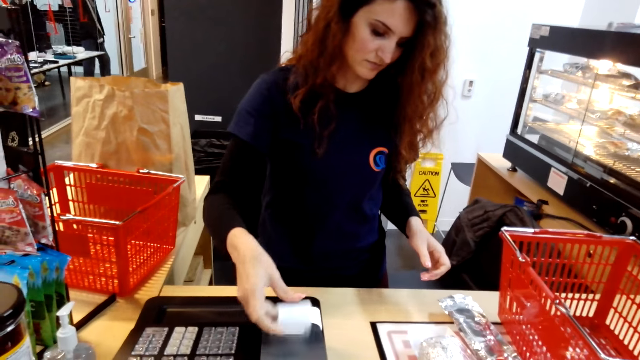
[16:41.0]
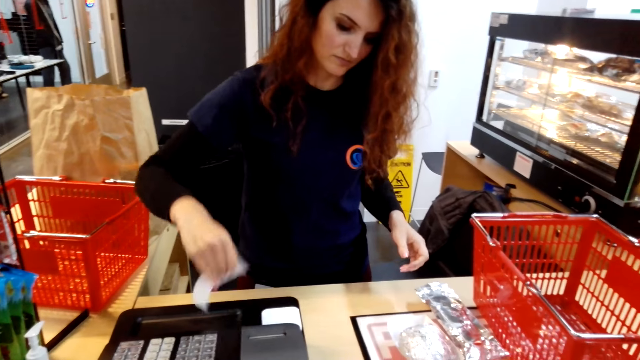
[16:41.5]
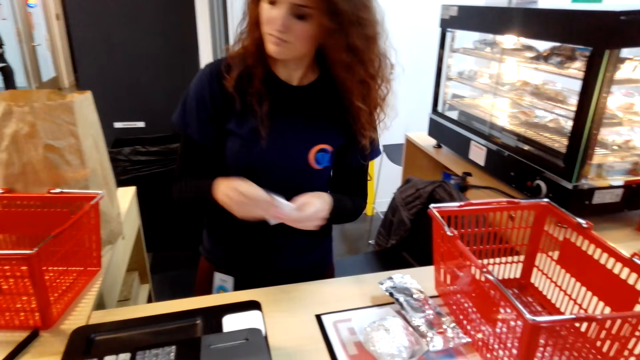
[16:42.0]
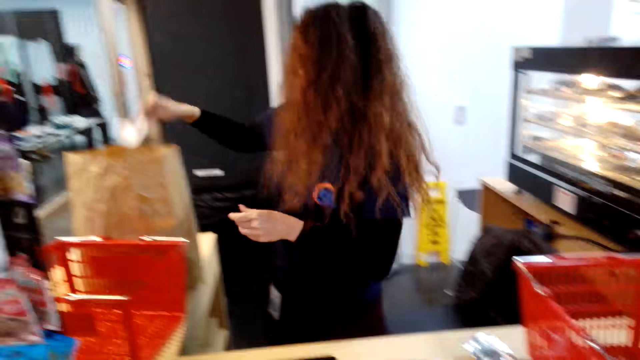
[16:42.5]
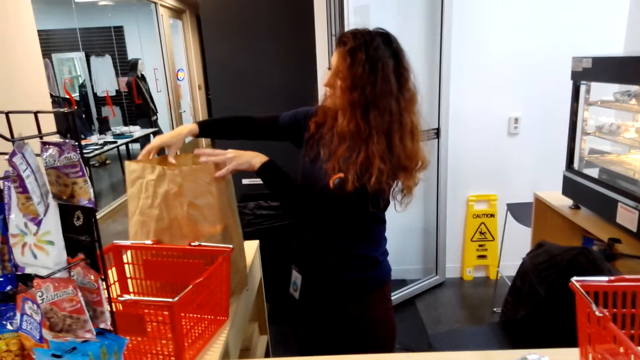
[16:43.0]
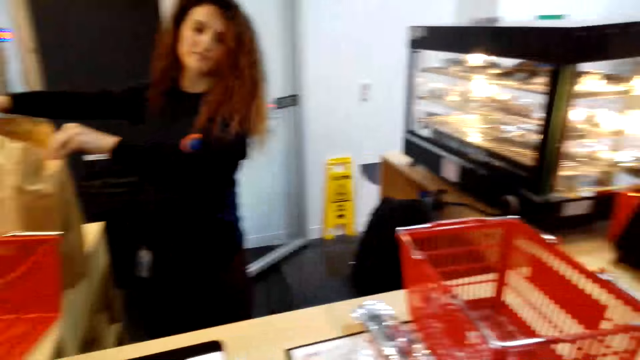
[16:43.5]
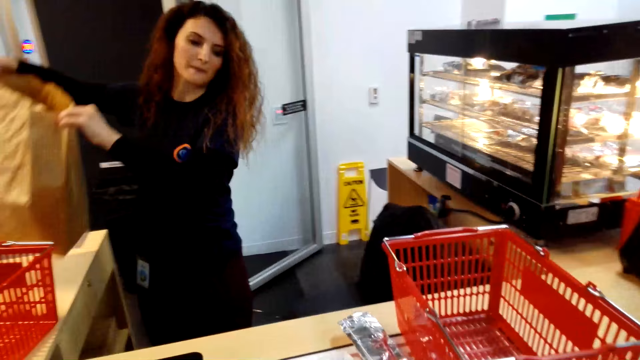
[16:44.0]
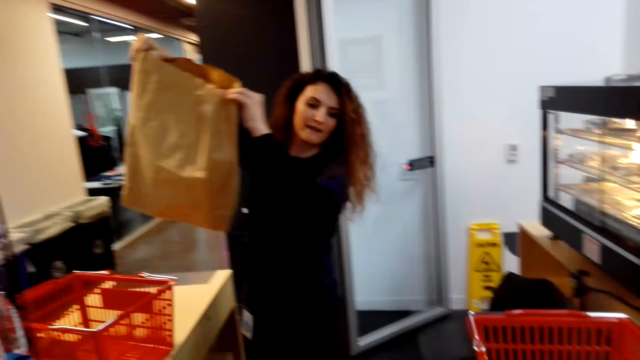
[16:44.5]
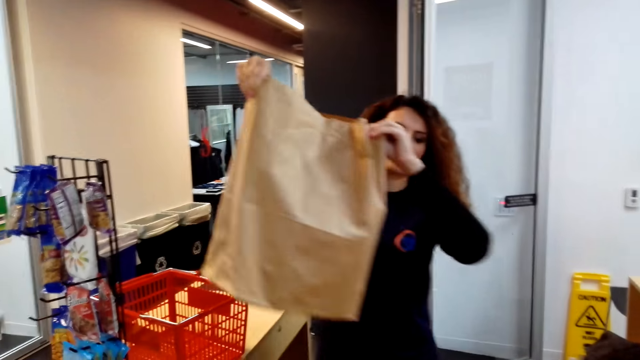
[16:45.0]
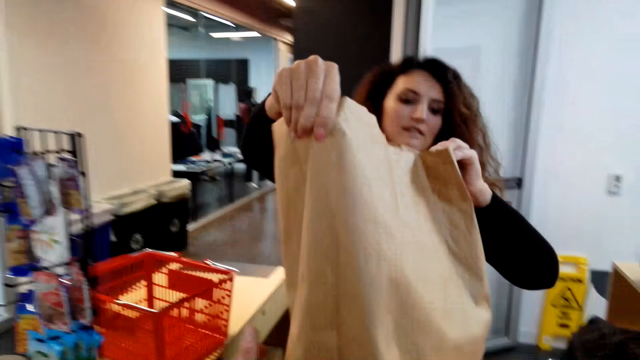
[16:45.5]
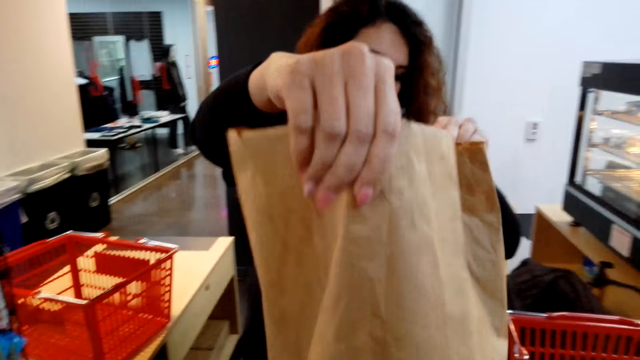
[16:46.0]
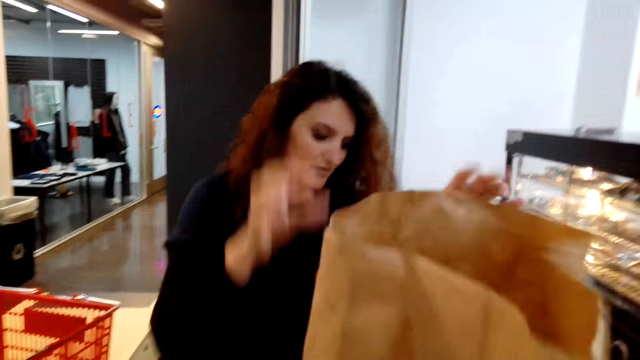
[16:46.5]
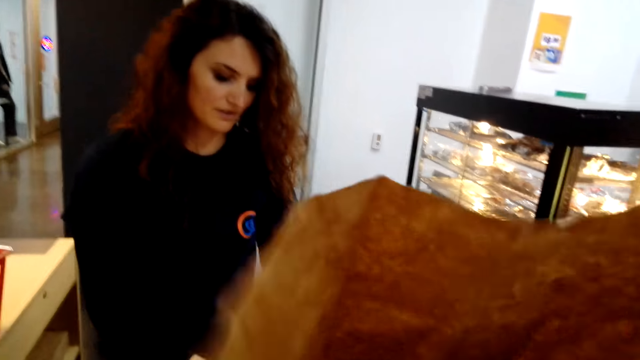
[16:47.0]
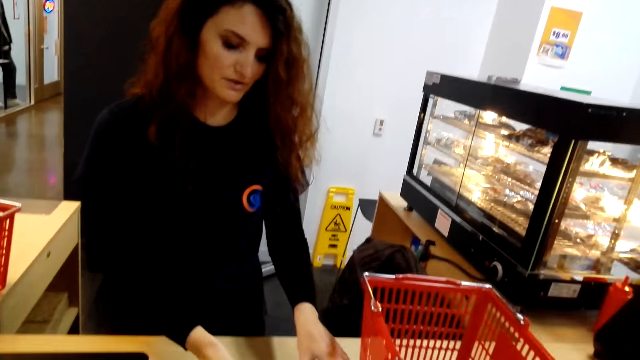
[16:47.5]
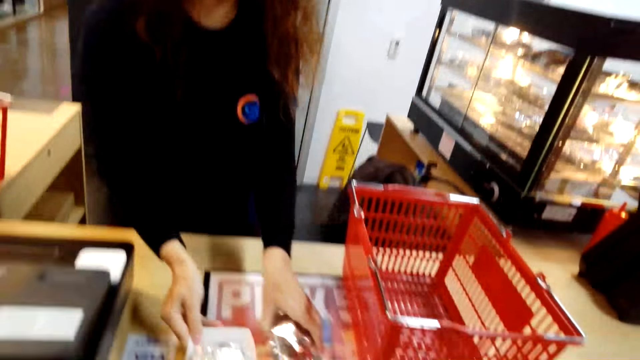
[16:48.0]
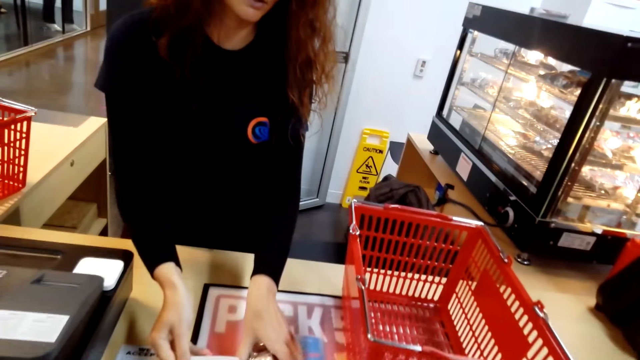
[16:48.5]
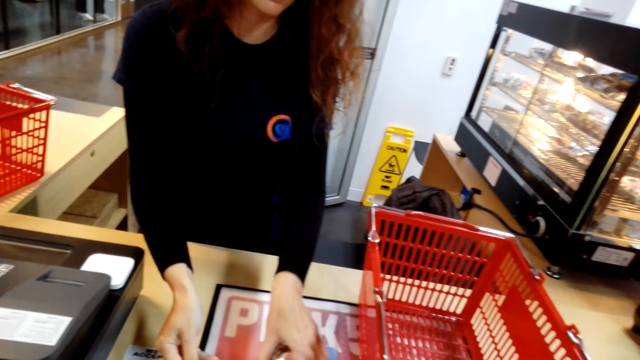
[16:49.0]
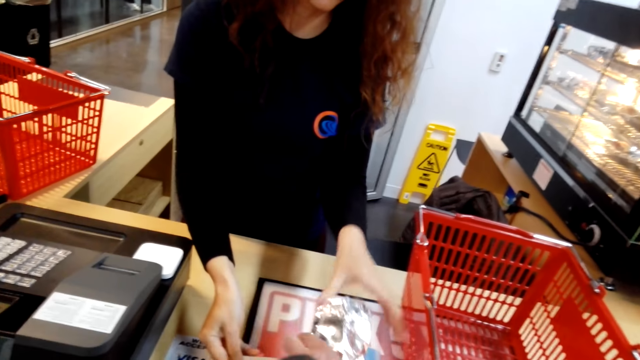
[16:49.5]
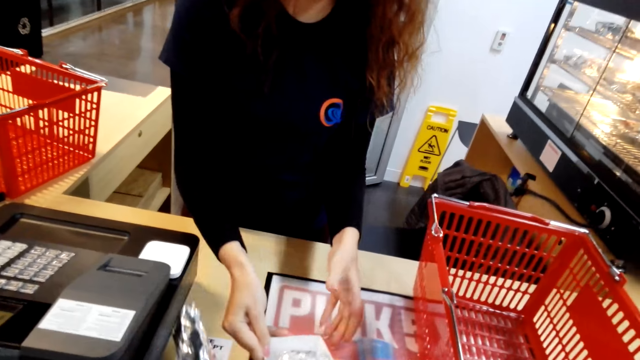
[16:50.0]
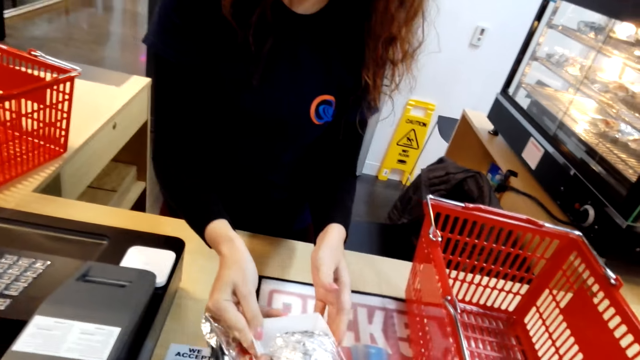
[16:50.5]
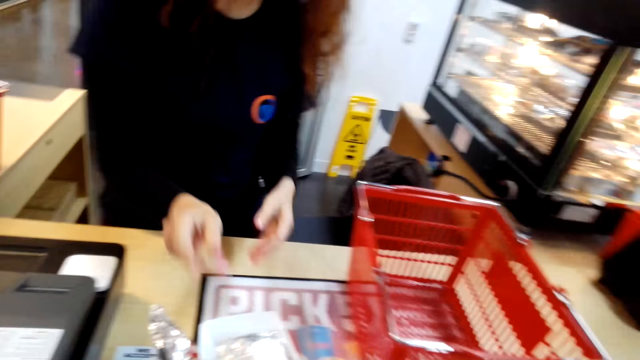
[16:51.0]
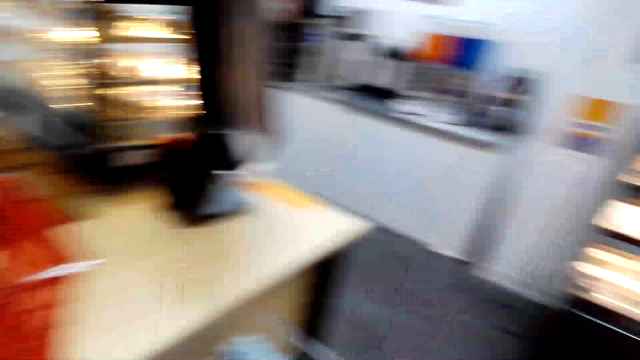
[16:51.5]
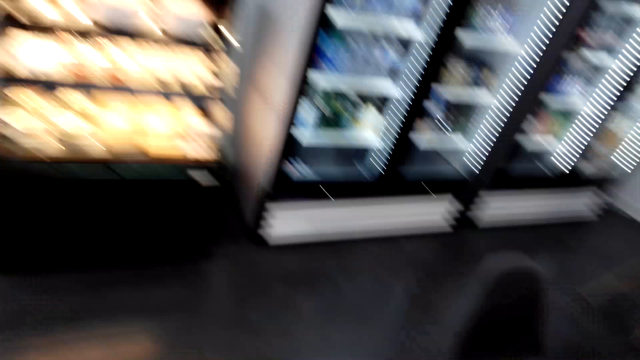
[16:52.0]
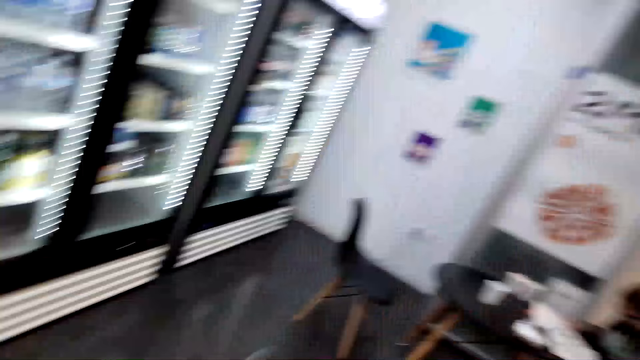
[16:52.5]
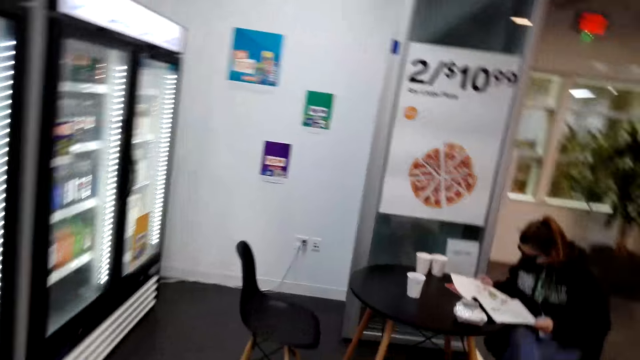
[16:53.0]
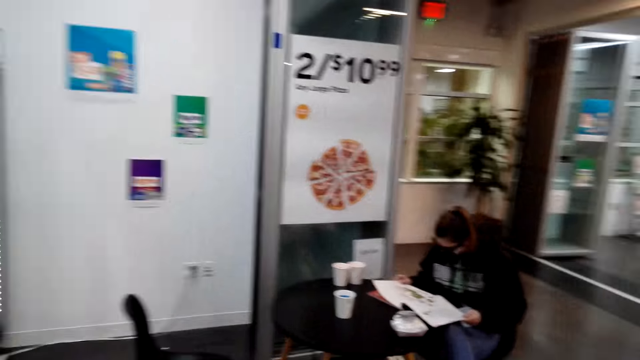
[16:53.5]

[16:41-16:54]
A cashier cuts a receipt. The cashier holds the receipt with both hands, drops the receipt in the packaging bag and picks the packaged items or shopping bag. The cashier holds the shopping bag. The camera wearer receives the packaged items from the cashier. The cashier picks a snack, holds something and hands over the snack to the camera wearer. The camera wearer picks the snack from the counter. They turn around. The cashier stretches her hands towards the shopping basket. The camera wearer walks in the supermarket.

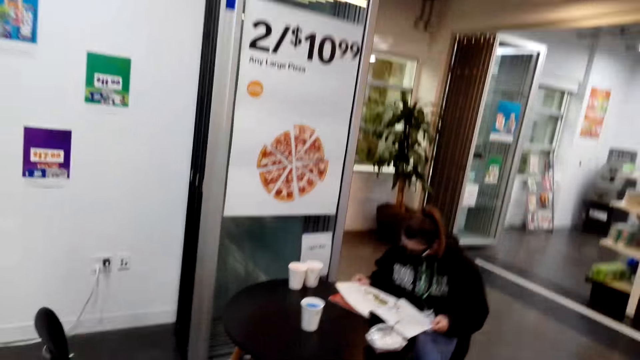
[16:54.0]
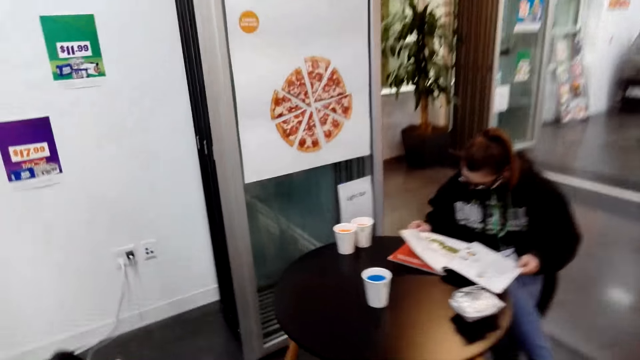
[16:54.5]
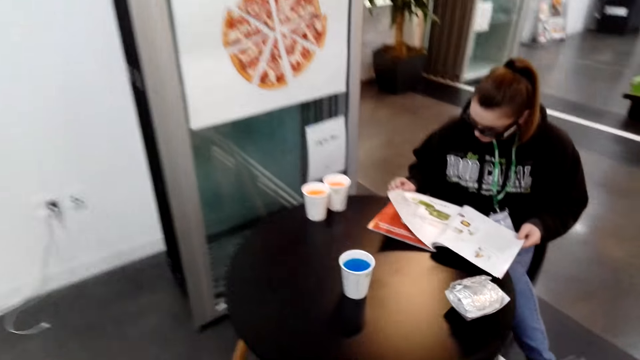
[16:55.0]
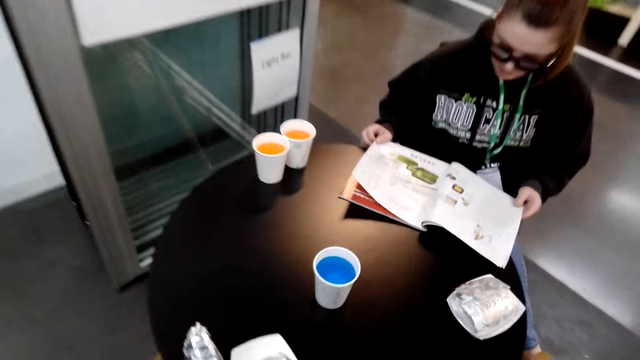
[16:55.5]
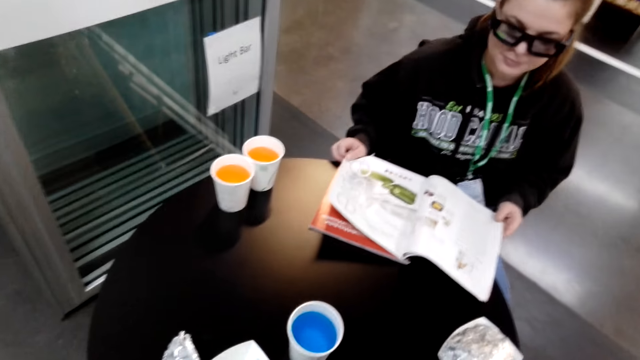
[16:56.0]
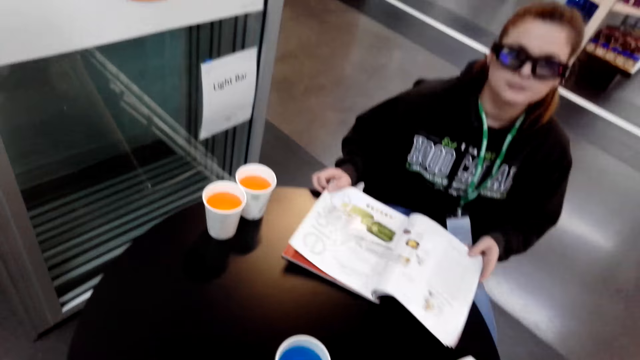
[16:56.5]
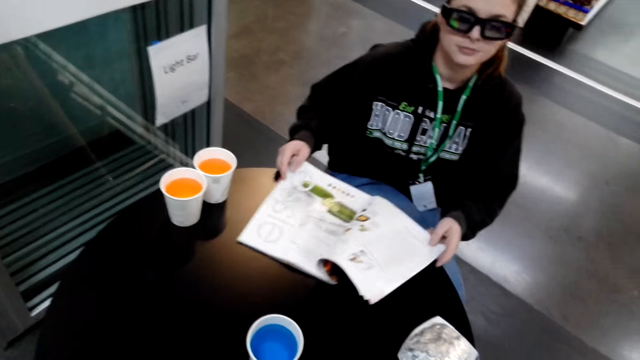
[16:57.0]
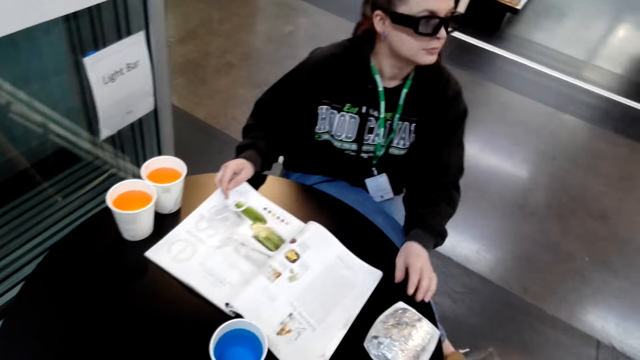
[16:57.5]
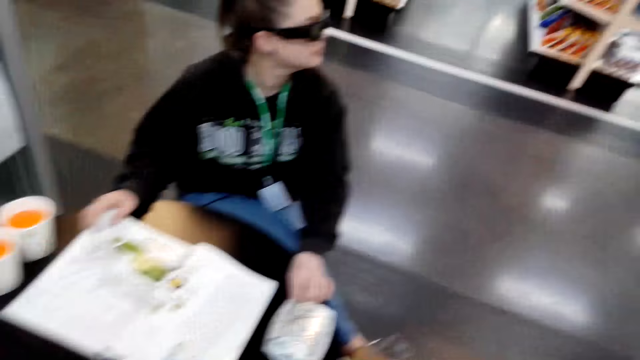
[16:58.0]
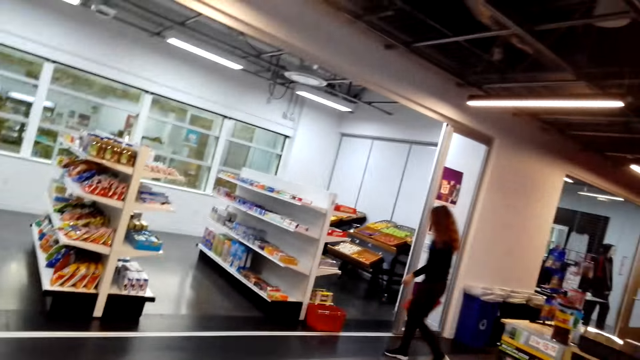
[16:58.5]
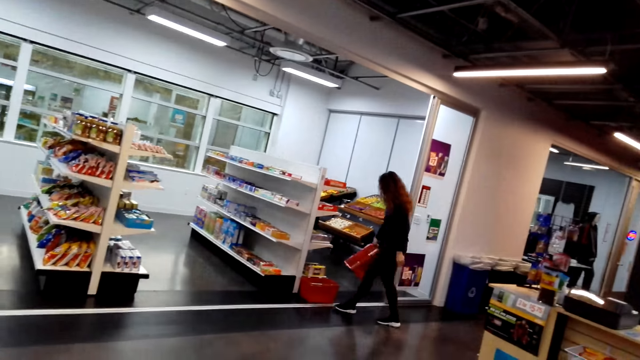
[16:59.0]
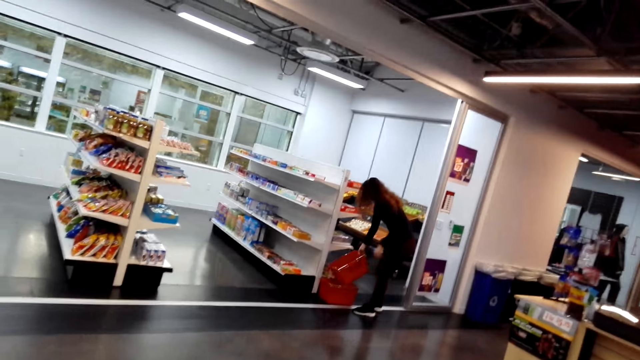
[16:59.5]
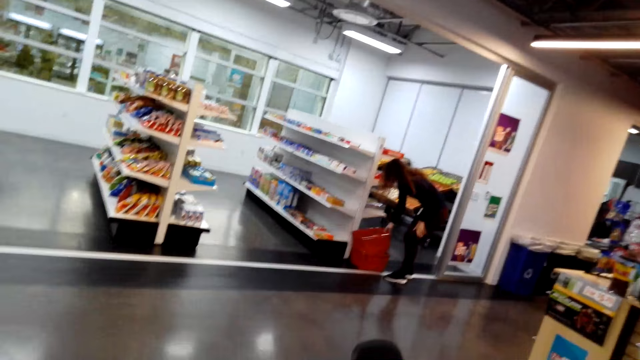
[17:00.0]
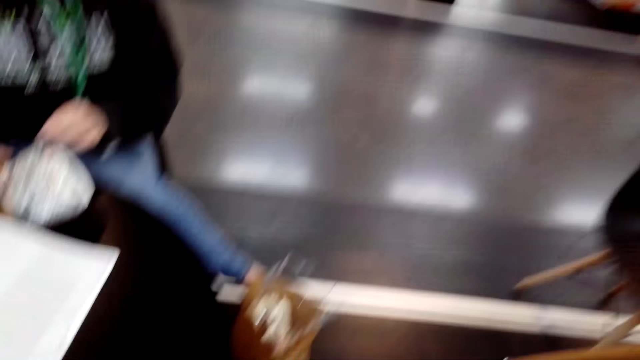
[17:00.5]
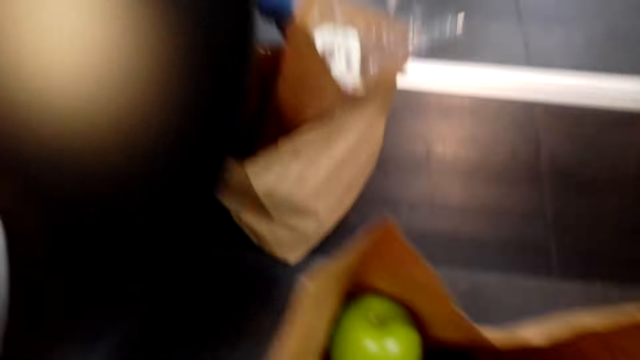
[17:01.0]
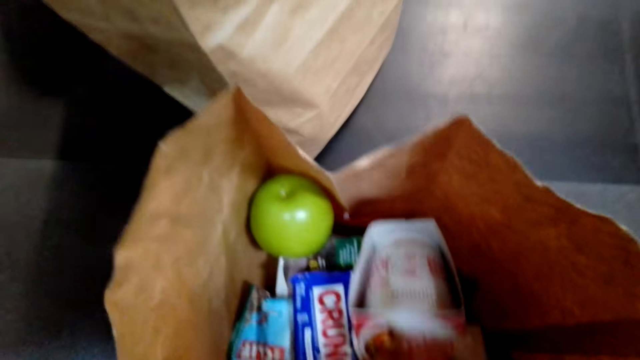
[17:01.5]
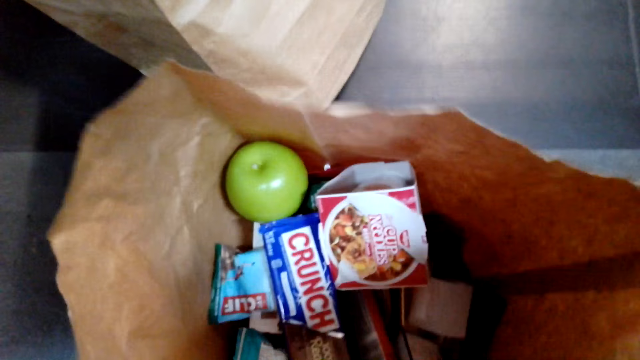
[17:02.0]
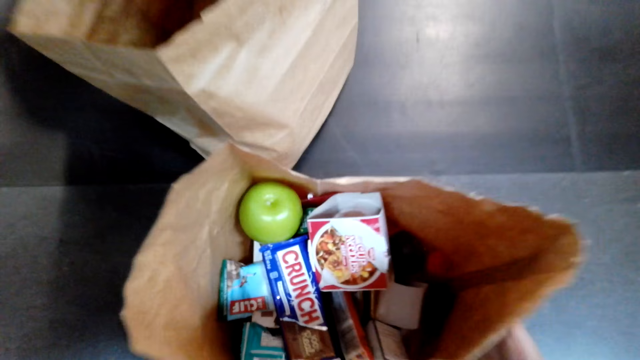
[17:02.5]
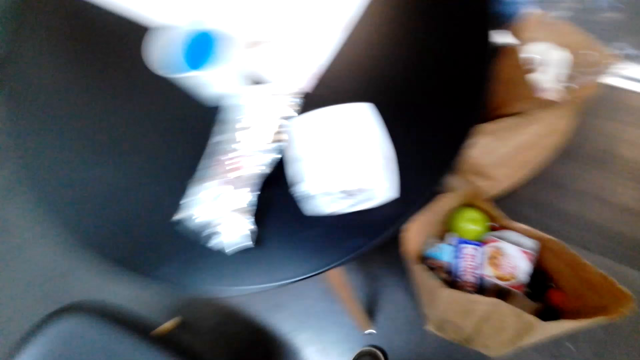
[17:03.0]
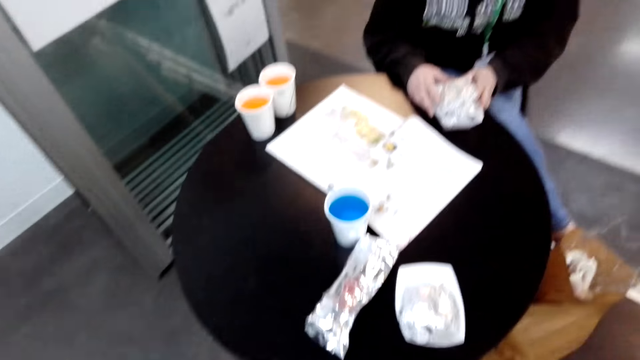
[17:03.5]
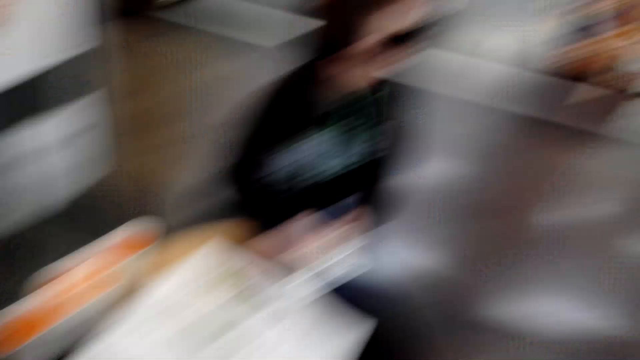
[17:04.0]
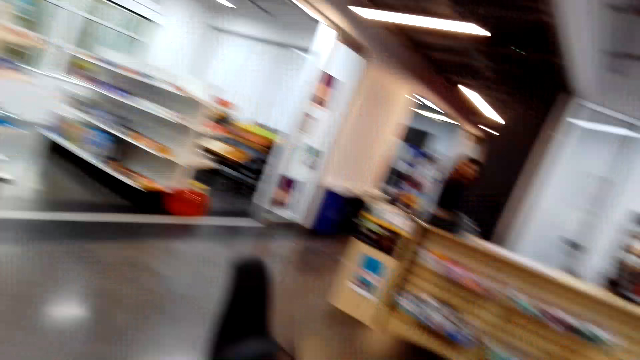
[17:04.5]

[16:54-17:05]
A woman reads a book around the table. The camera wearer looks around. The woman pushes the book, touches a snack, and converses with the camera wearer. The camera wearer drops a shopping bag or packaged items. They look around.
